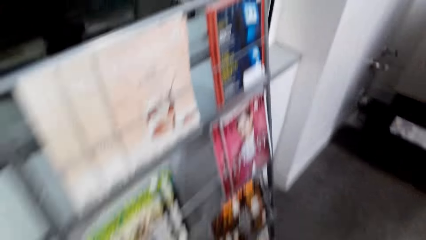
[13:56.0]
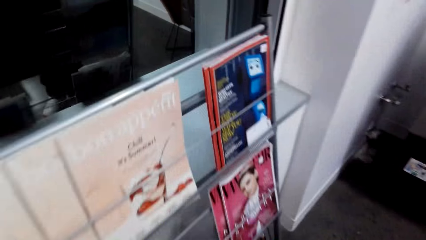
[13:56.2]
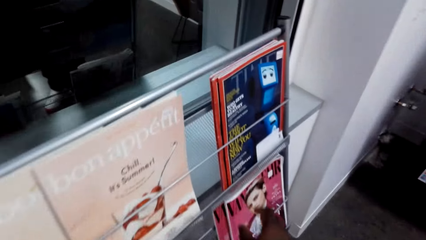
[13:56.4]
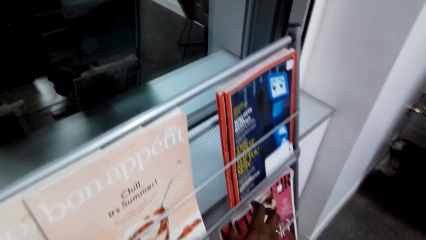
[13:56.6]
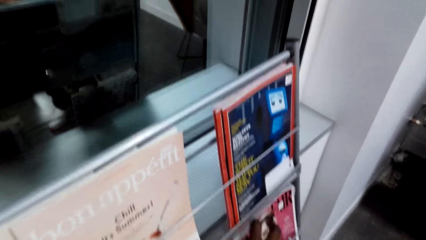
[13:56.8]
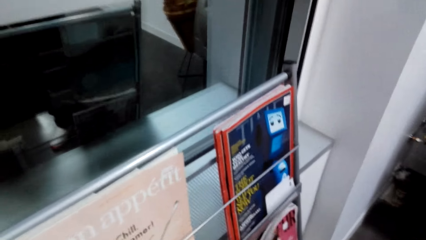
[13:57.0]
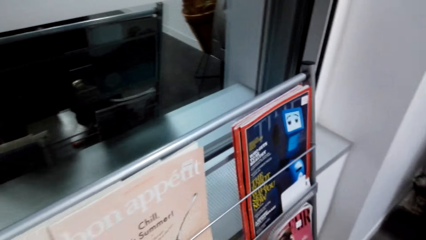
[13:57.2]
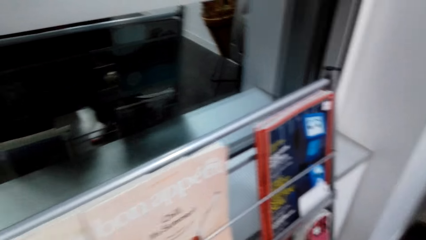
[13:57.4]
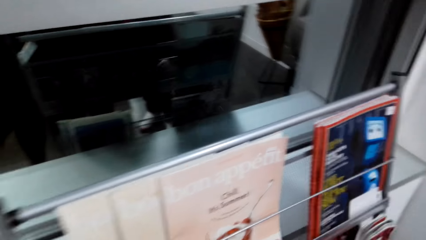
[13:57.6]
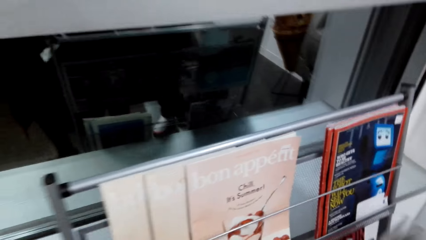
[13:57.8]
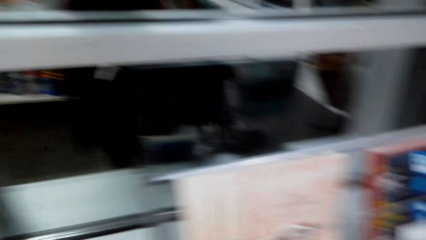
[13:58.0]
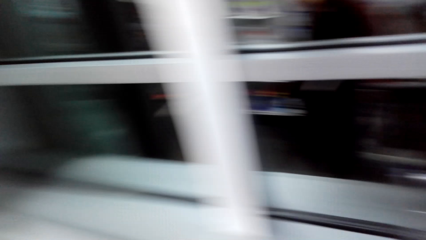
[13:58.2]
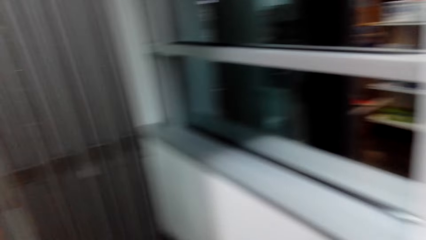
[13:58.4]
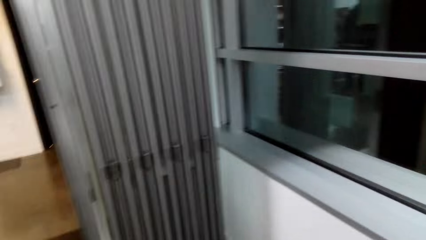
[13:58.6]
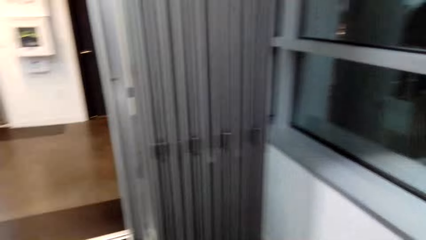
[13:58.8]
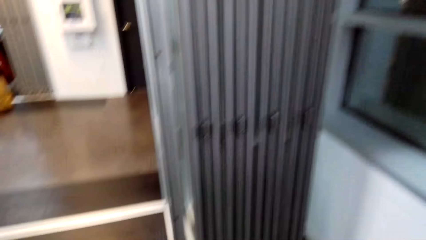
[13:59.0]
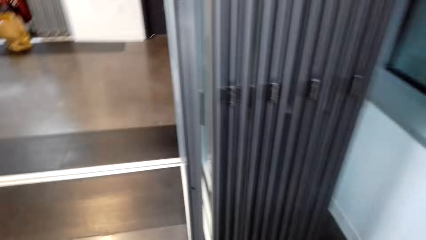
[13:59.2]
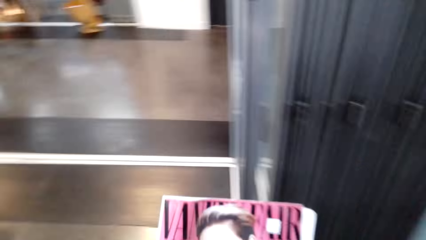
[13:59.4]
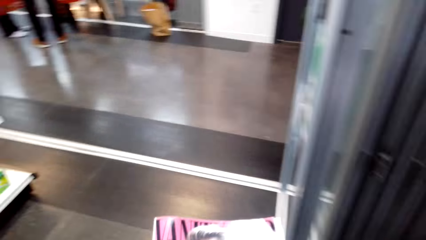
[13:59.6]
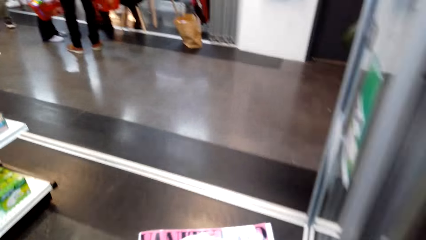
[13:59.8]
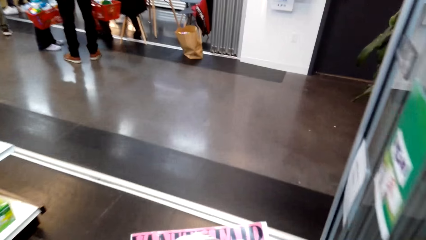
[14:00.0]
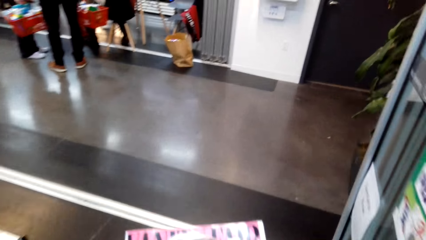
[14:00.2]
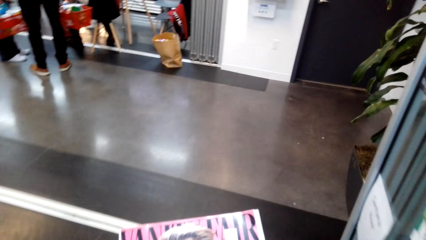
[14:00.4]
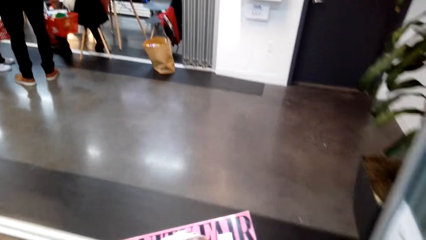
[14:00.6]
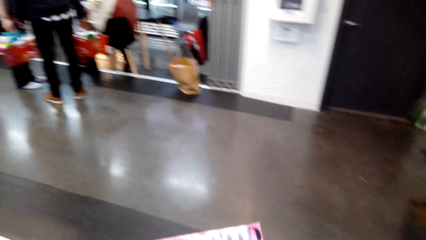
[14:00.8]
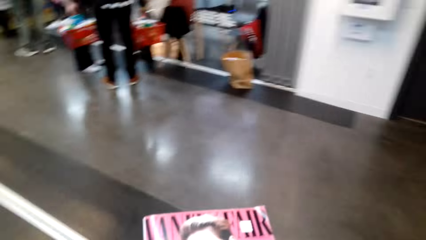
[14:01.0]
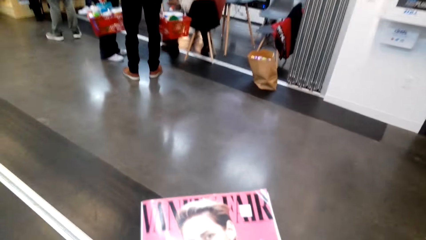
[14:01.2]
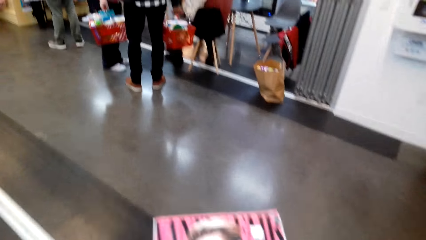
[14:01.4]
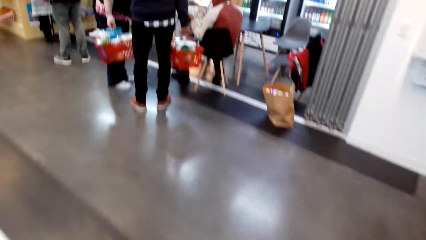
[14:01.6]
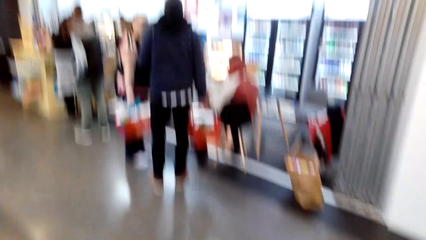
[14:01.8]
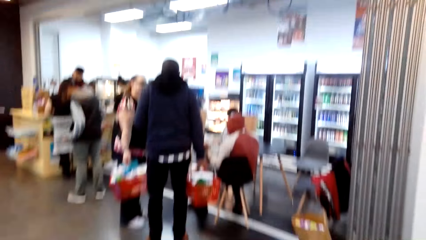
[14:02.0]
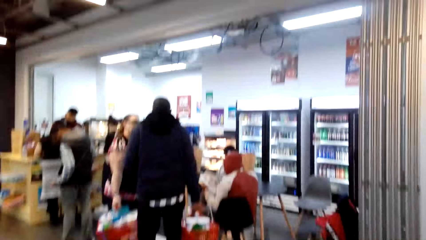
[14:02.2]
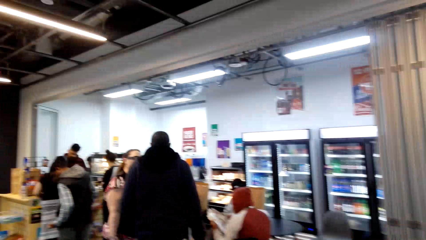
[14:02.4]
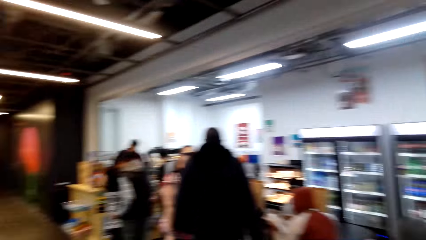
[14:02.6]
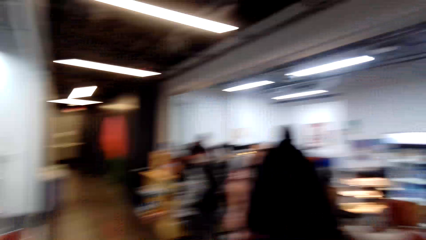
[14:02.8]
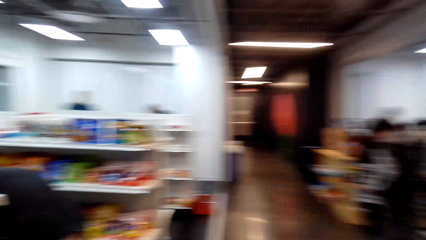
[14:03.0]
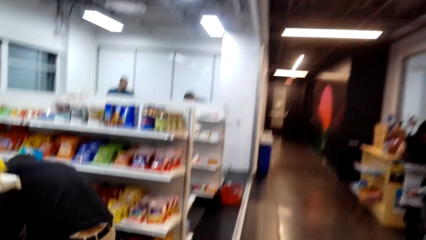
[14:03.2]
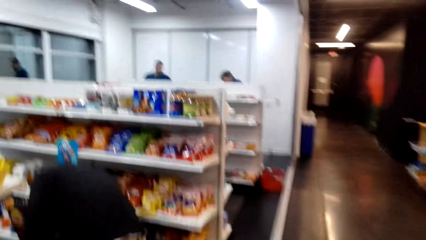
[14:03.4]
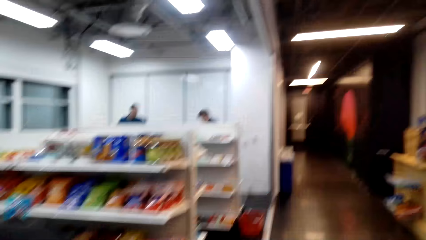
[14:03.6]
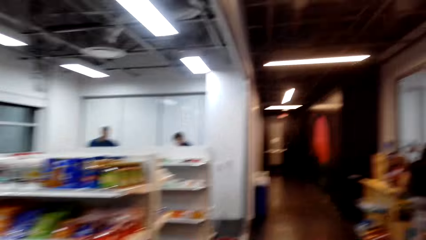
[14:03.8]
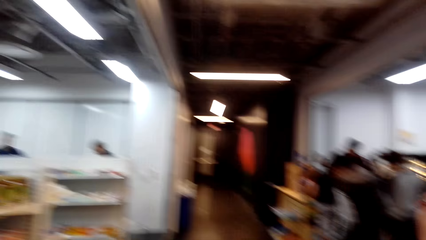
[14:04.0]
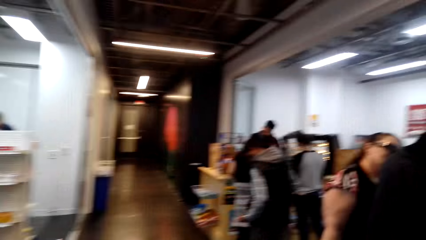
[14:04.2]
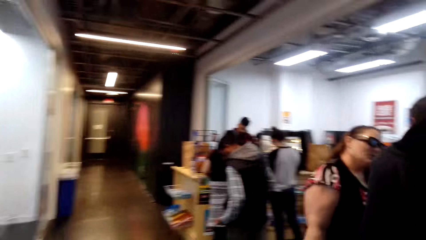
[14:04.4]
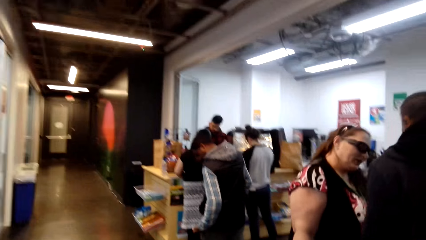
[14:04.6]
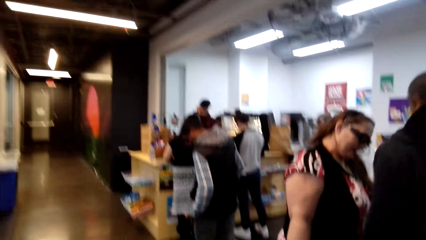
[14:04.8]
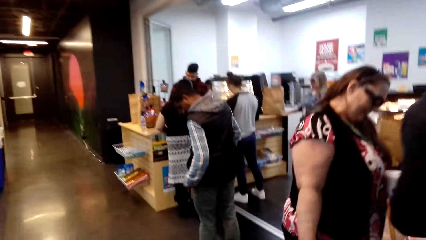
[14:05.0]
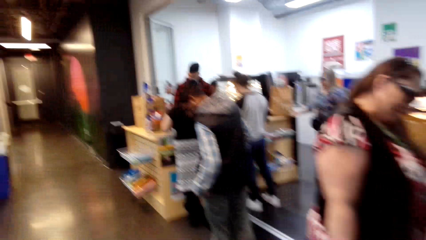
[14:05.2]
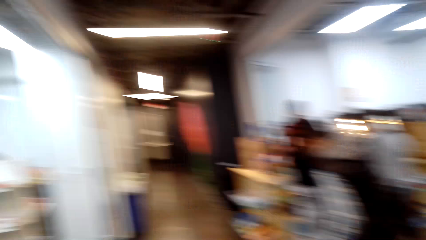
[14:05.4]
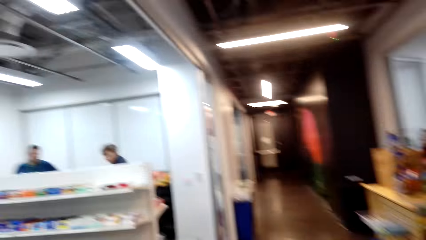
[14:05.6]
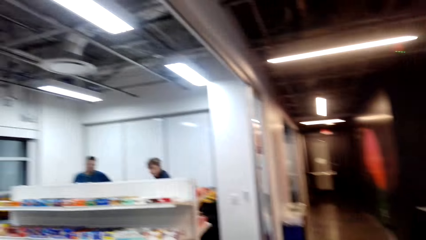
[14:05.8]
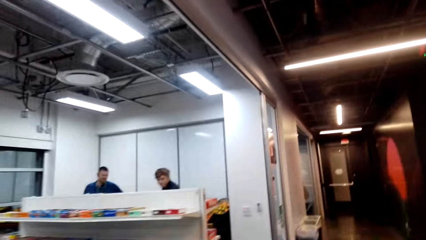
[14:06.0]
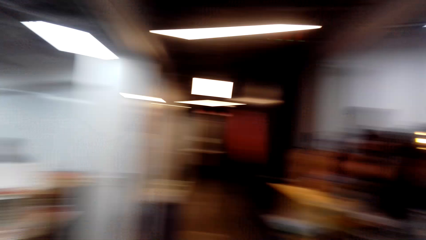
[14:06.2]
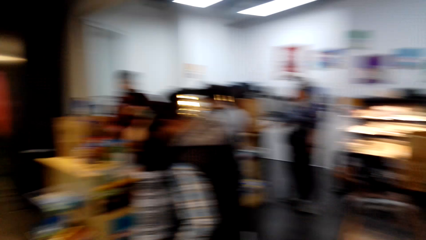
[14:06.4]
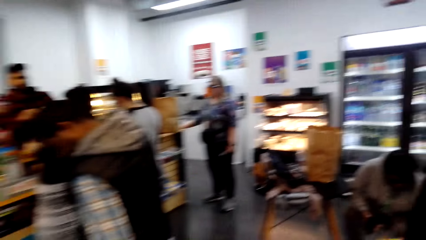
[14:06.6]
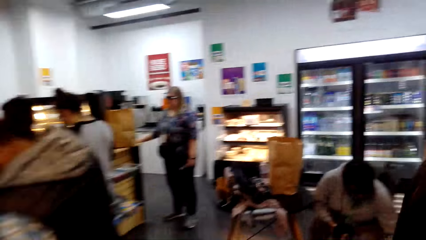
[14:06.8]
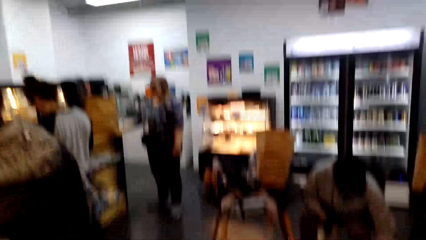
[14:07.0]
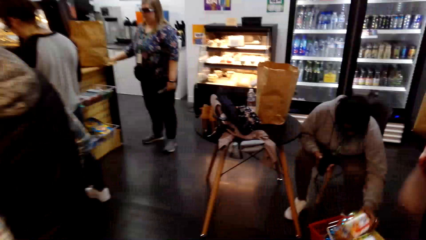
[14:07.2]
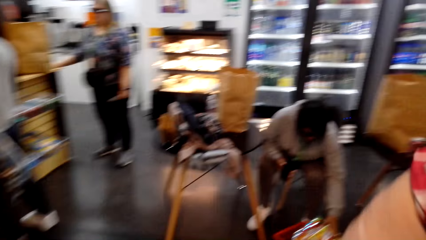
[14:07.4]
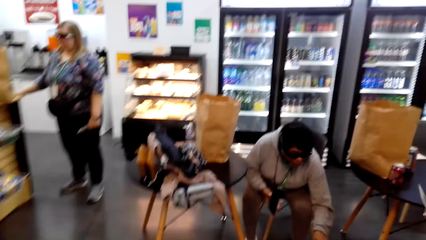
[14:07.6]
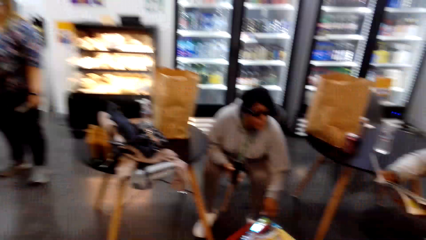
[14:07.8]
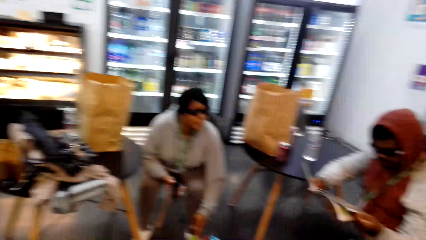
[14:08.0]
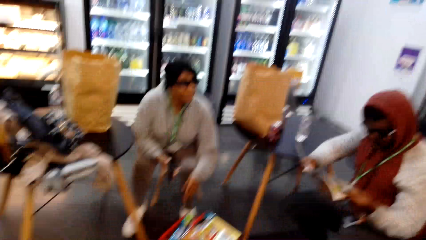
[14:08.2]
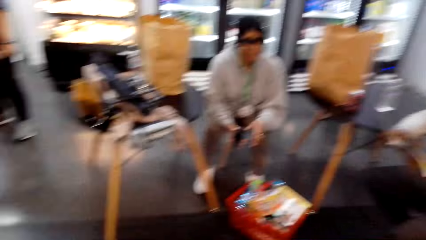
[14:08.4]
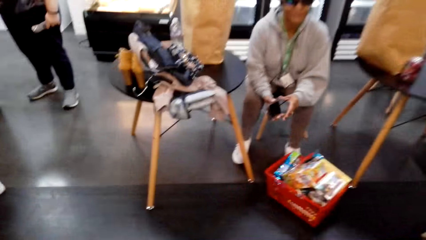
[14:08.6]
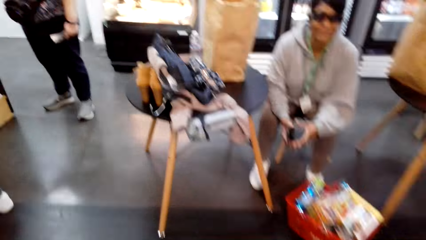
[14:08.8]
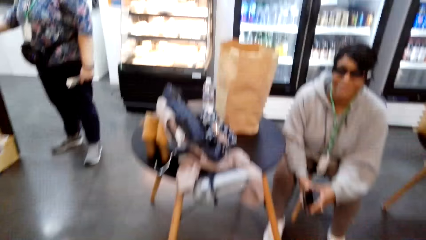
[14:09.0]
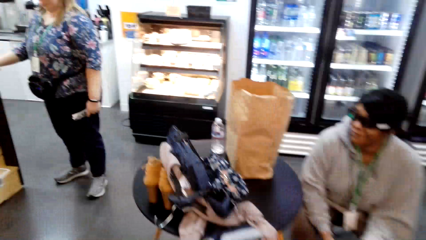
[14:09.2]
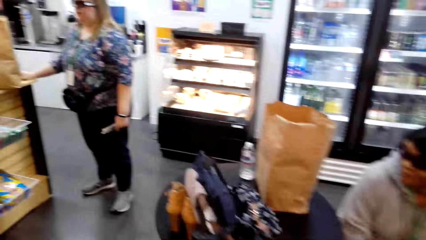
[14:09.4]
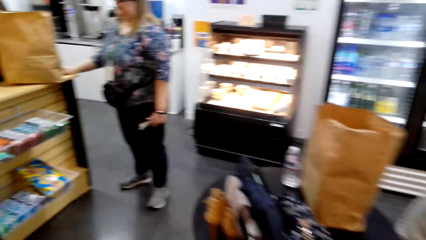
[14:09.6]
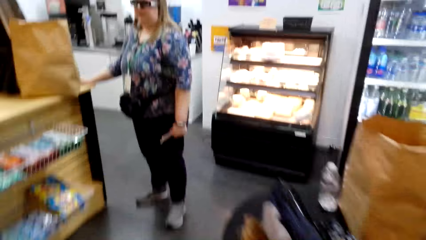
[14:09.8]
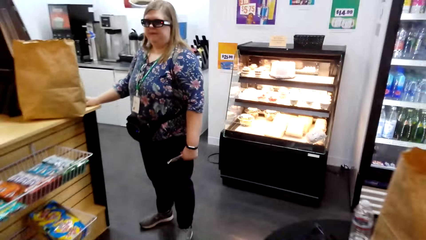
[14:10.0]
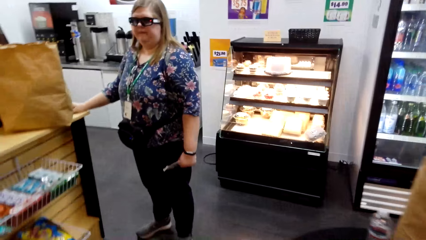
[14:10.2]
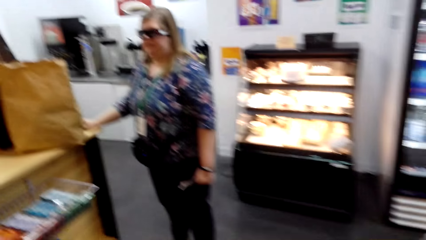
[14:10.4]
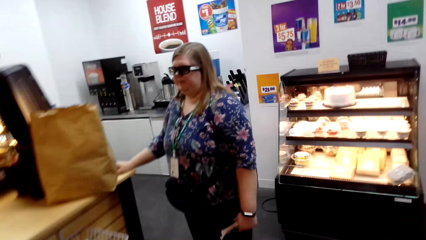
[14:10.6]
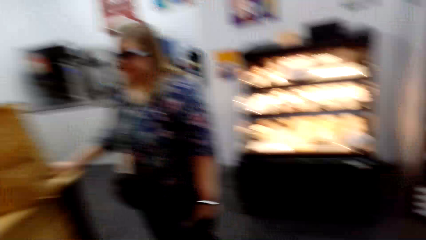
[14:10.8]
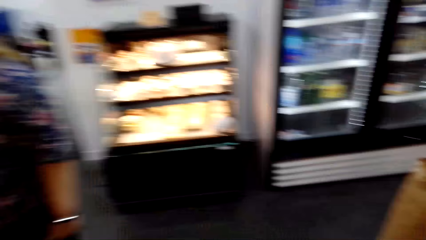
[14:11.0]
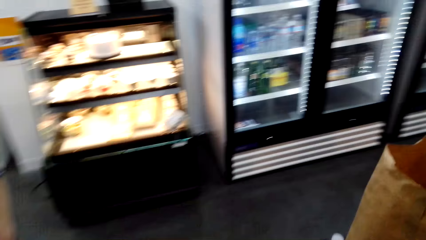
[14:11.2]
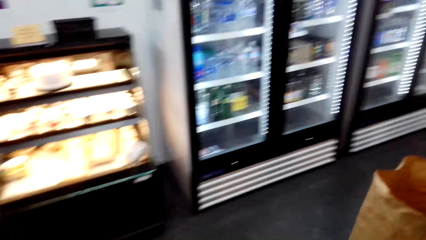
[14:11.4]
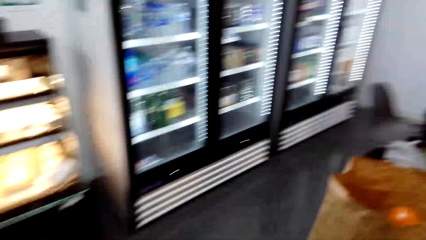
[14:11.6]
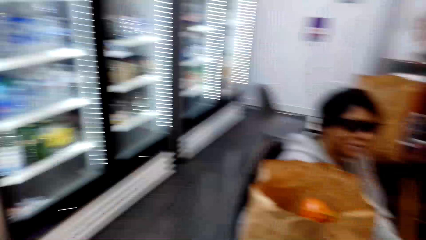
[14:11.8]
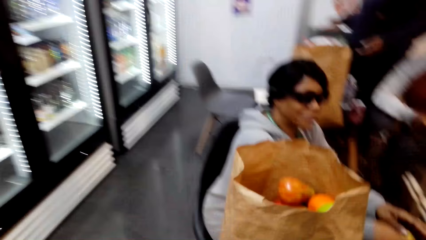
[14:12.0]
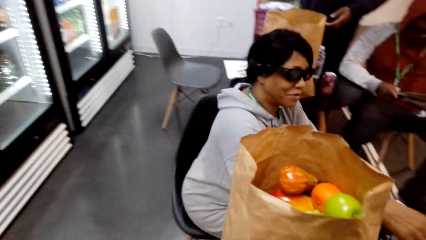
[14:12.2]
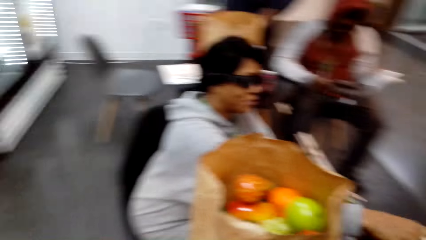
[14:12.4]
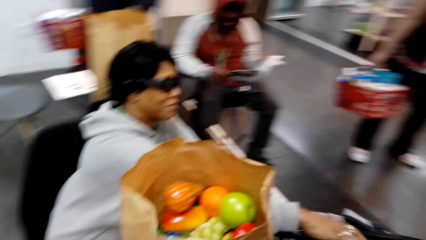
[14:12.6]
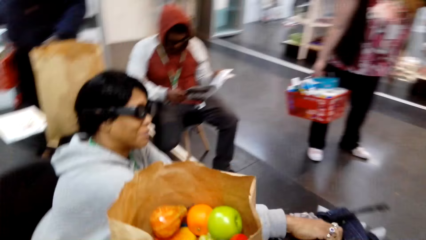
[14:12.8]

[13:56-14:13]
The camera wearer takes the novel or magazine from the shelf. They walk around.
